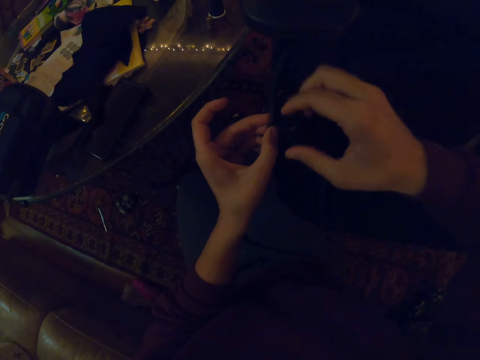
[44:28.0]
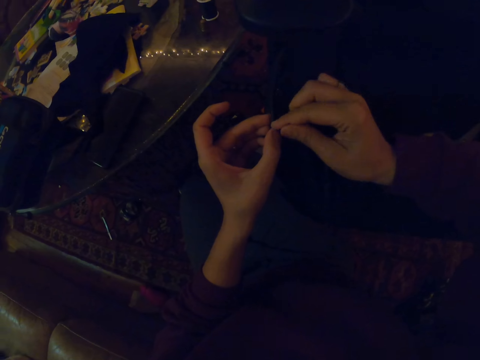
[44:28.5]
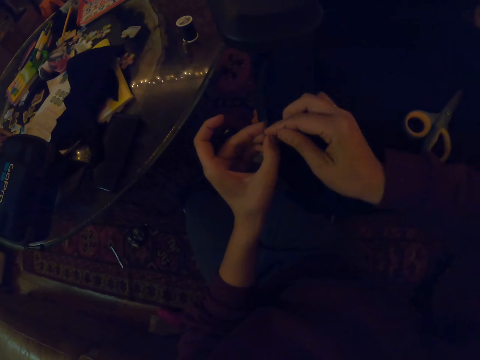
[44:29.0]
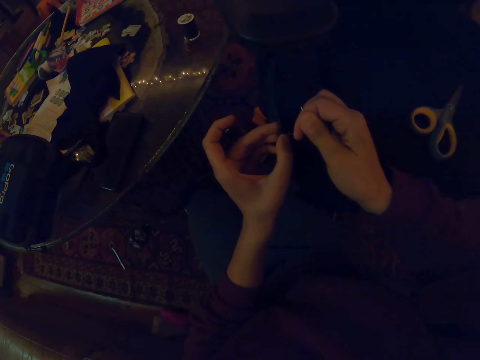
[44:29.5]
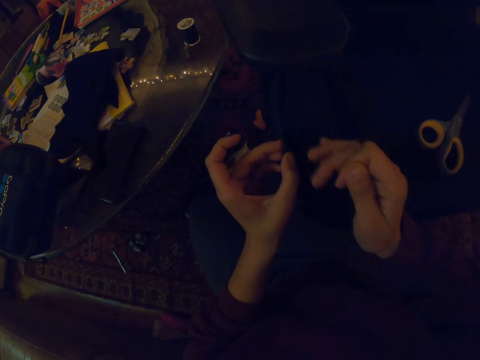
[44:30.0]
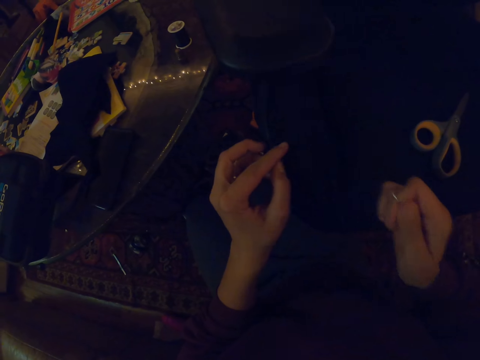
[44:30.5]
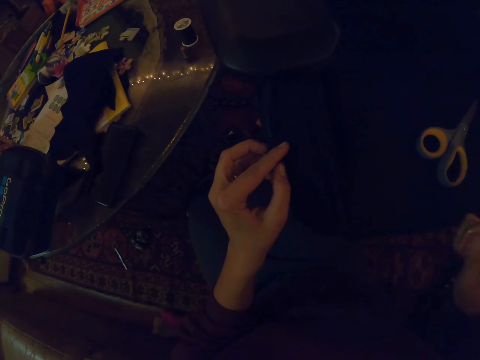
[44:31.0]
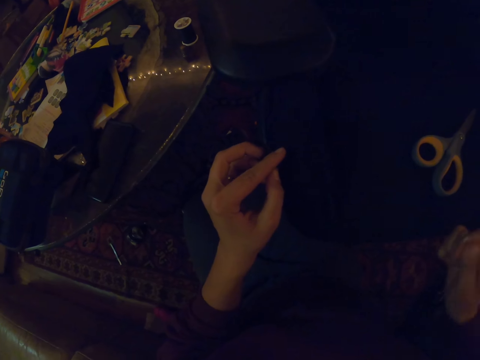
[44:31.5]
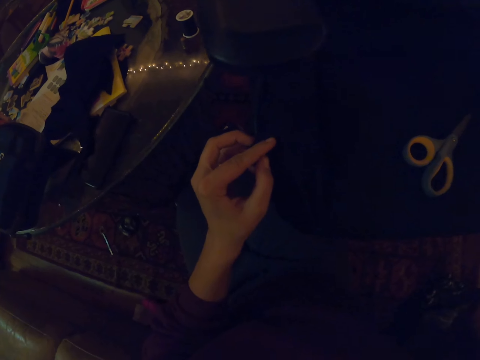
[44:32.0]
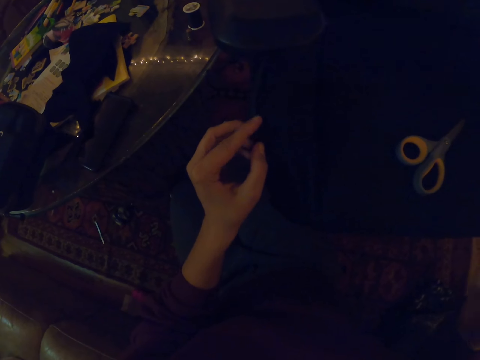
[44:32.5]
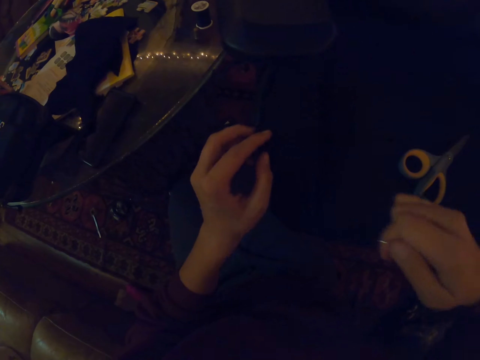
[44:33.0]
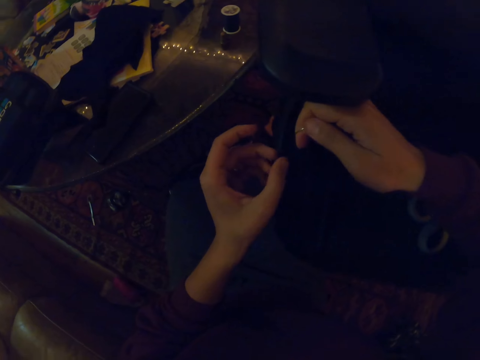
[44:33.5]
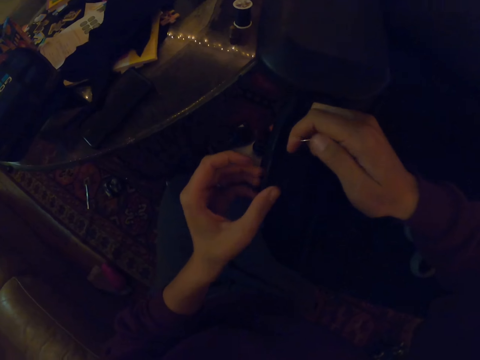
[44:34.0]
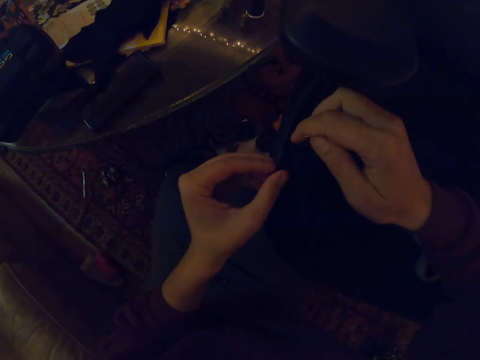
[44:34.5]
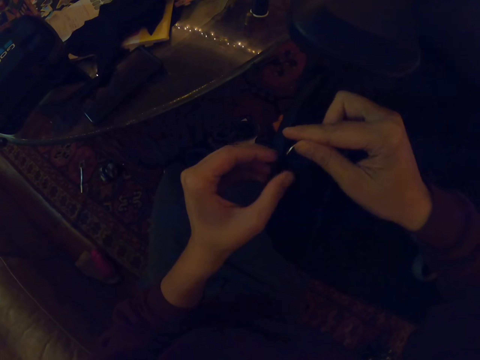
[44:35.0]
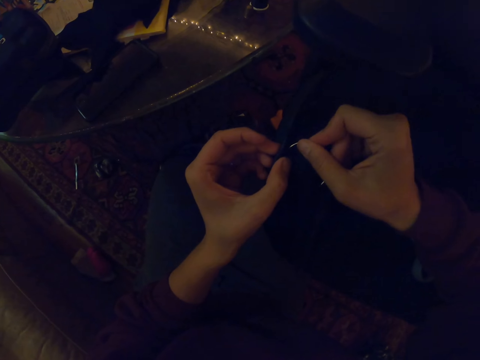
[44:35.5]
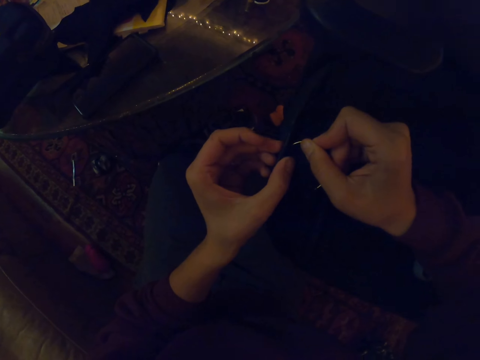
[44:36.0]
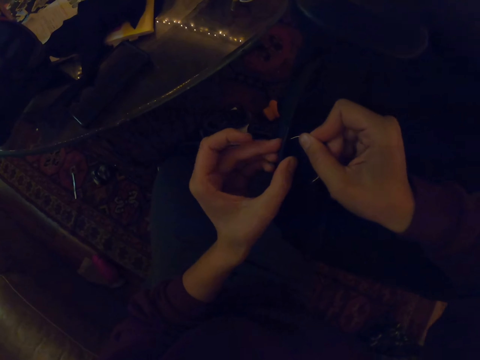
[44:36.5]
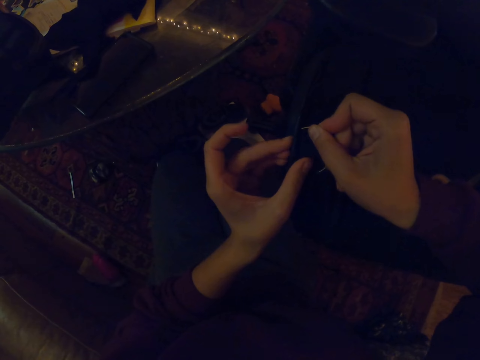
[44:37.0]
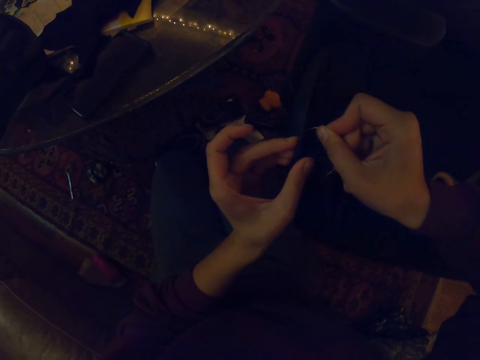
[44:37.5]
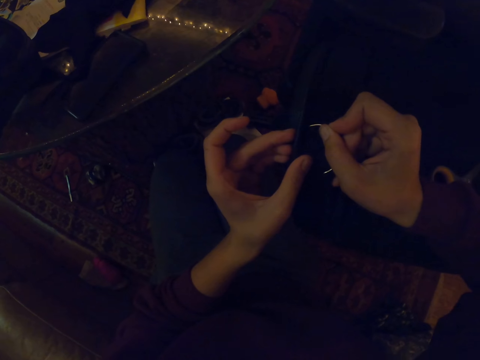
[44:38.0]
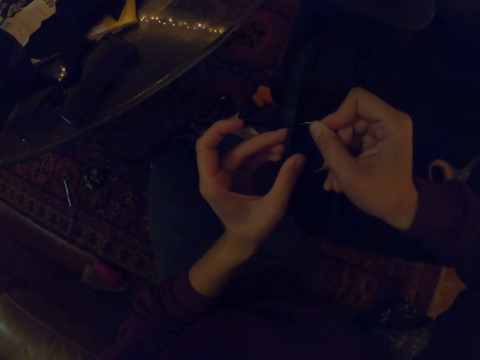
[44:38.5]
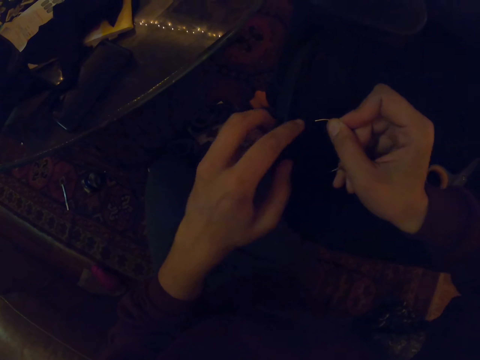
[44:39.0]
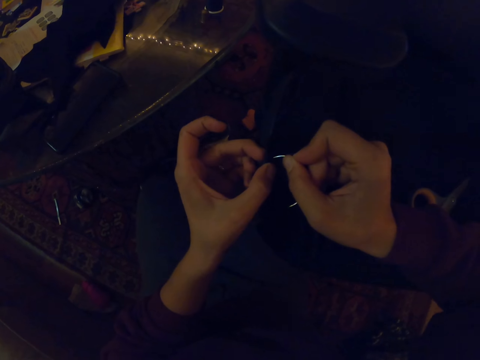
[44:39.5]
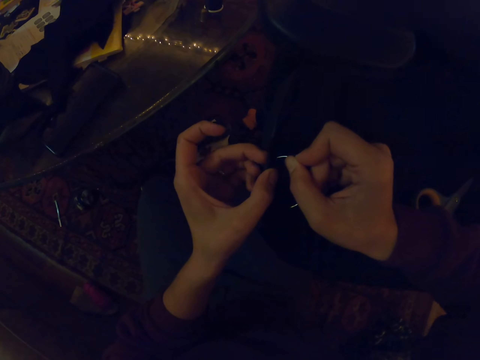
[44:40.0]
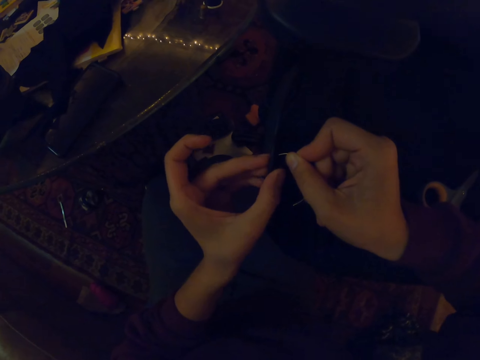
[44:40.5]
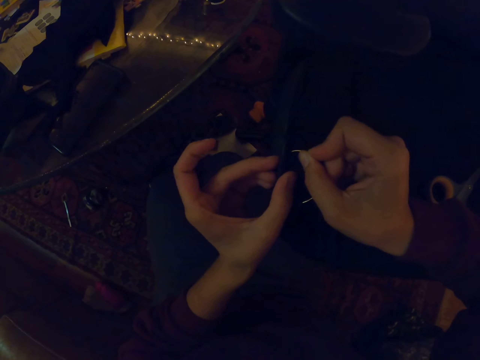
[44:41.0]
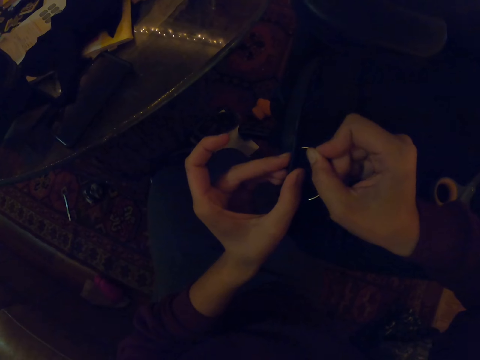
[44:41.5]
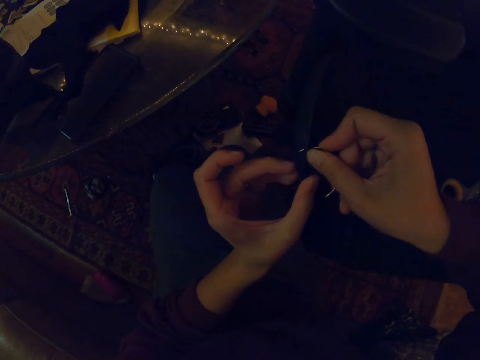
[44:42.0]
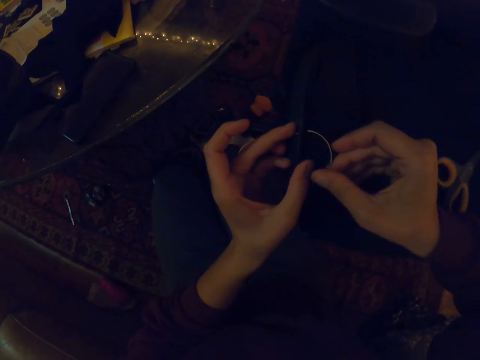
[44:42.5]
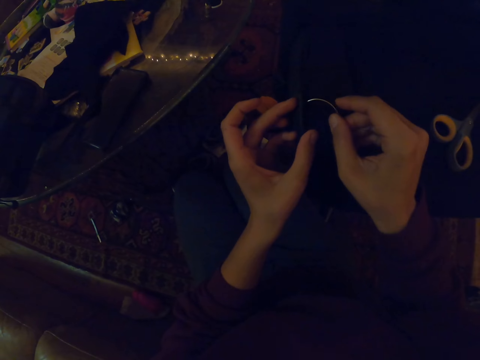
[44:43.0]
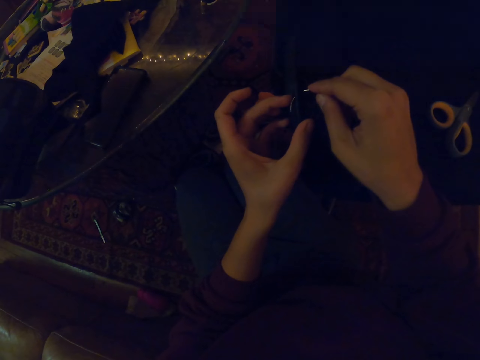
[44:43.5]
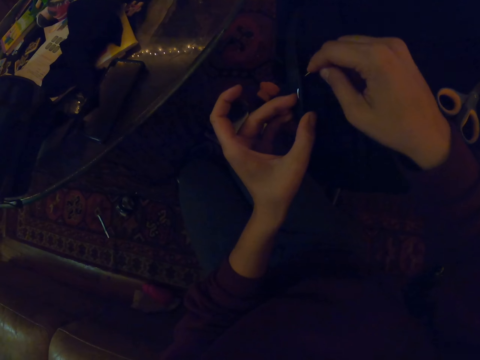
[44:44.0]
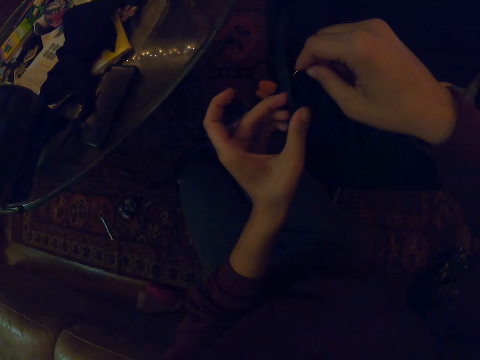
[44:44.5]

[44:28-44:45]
The camera wearer pulls the thread. They put the needle on the seat pad. They put the needle on the seat pad again.

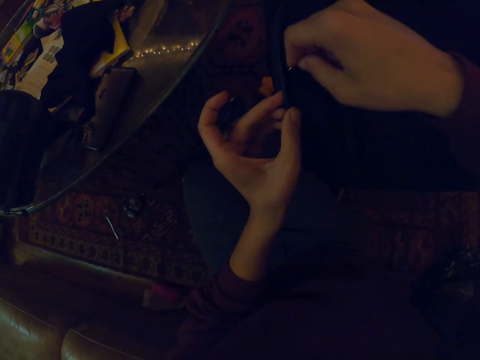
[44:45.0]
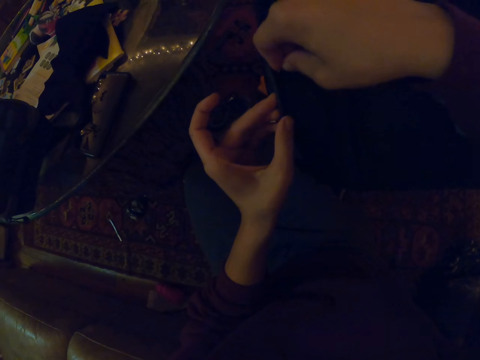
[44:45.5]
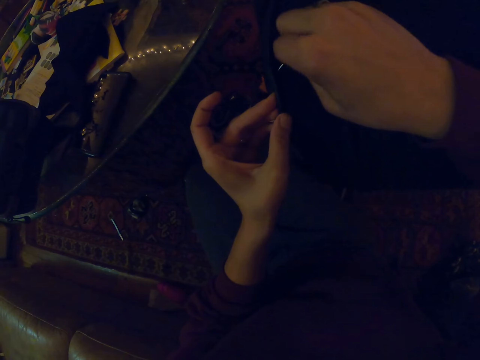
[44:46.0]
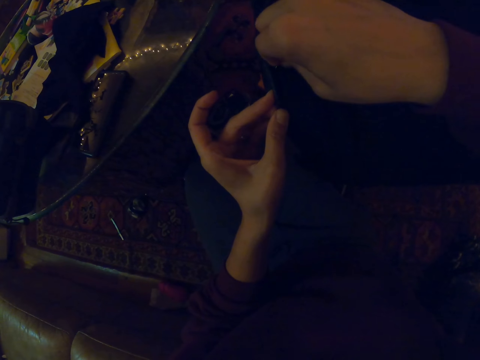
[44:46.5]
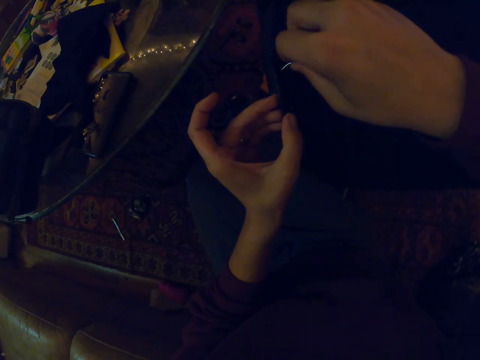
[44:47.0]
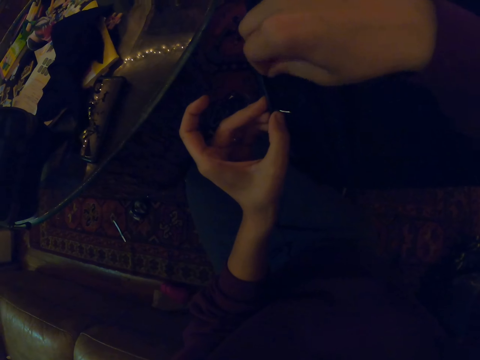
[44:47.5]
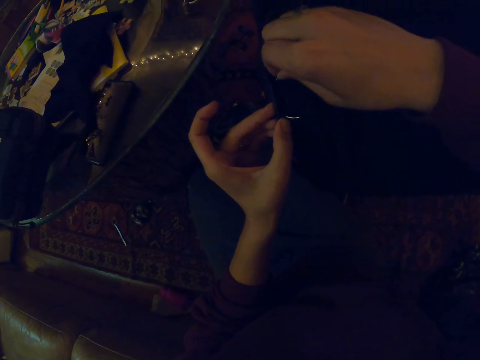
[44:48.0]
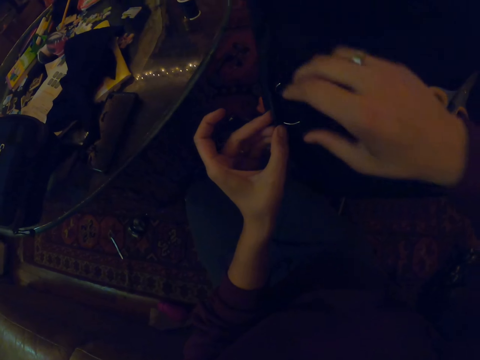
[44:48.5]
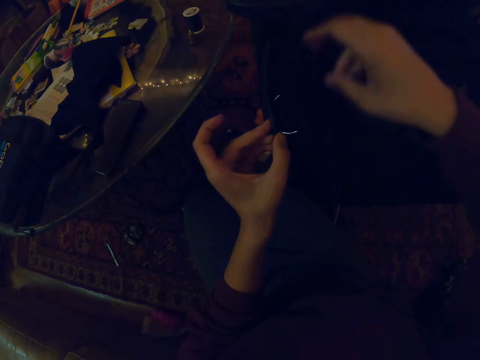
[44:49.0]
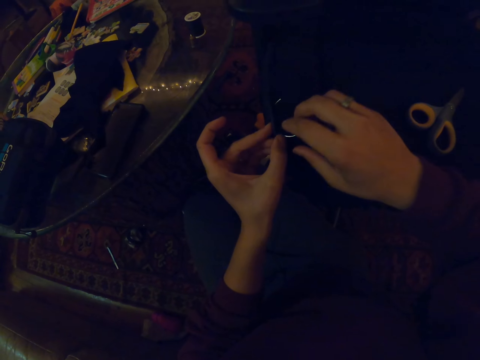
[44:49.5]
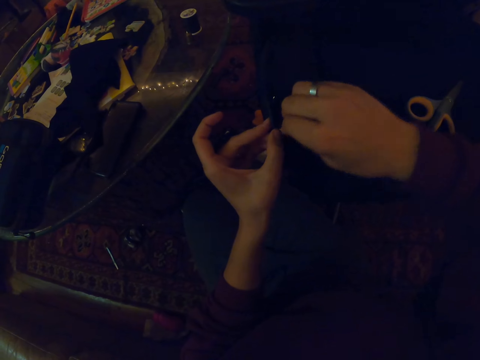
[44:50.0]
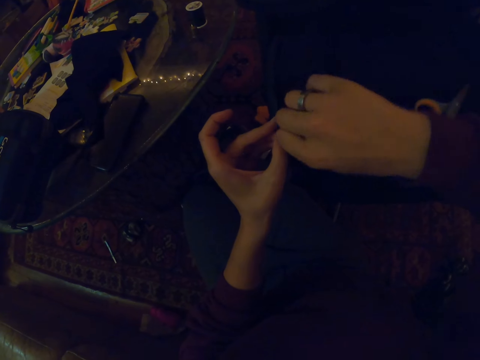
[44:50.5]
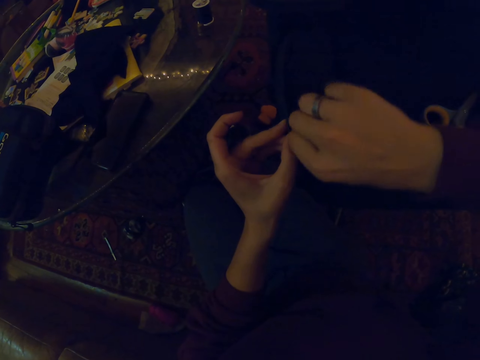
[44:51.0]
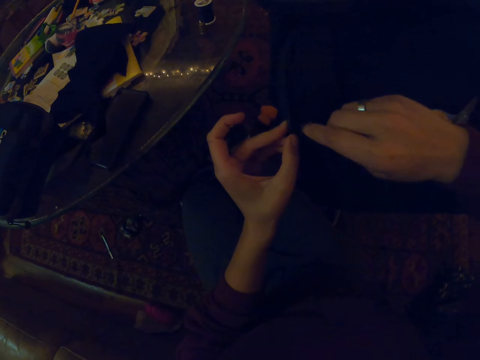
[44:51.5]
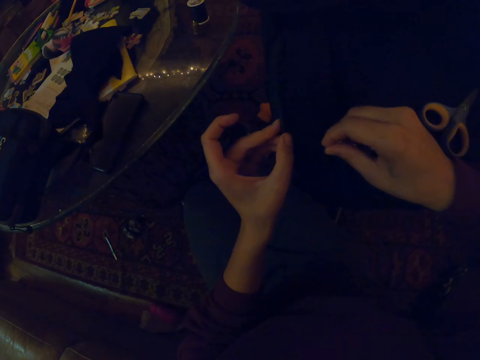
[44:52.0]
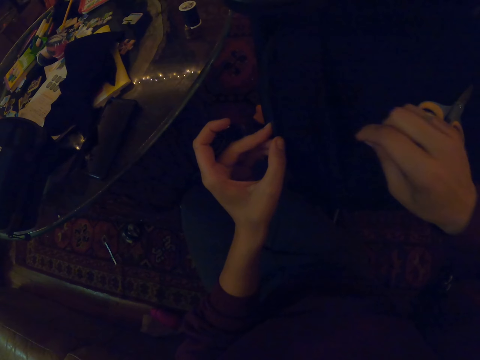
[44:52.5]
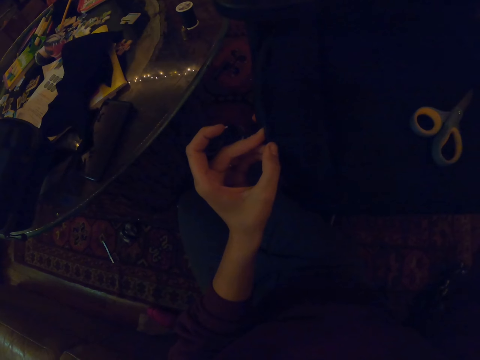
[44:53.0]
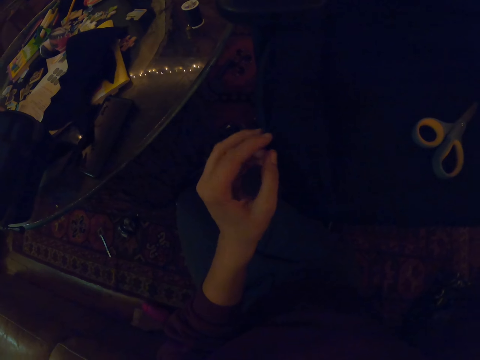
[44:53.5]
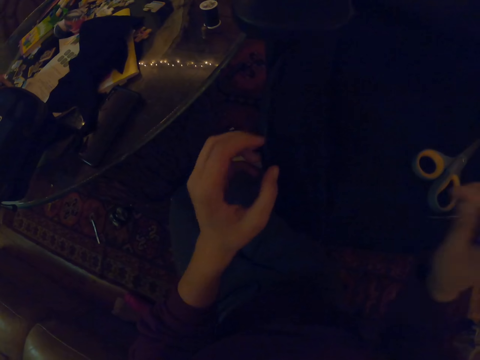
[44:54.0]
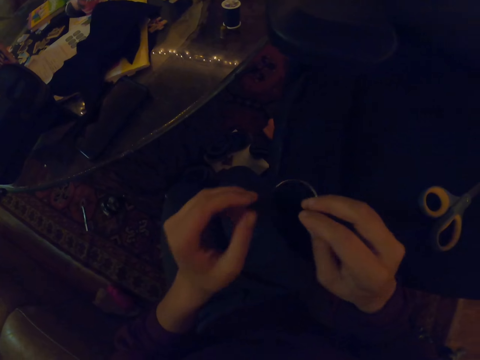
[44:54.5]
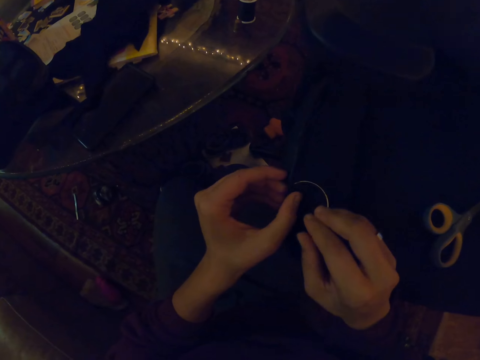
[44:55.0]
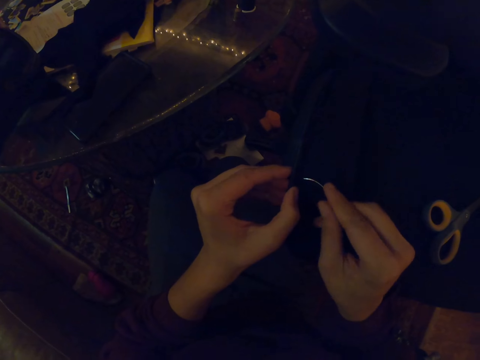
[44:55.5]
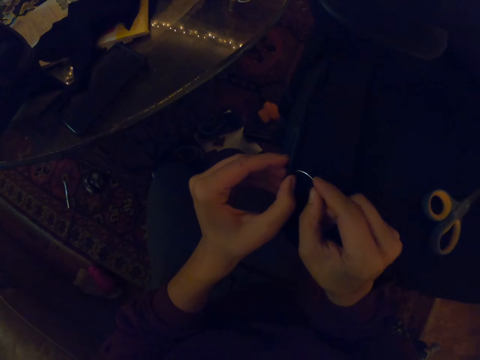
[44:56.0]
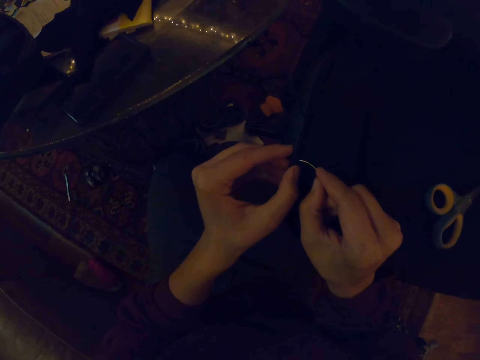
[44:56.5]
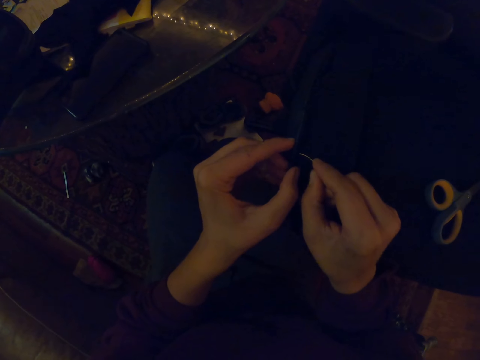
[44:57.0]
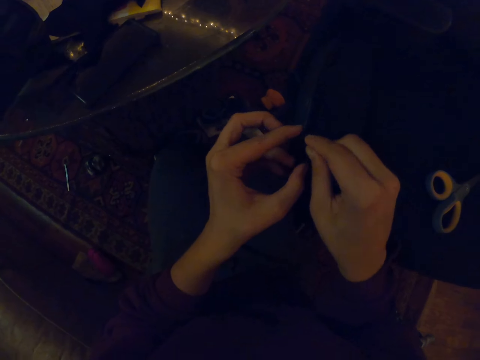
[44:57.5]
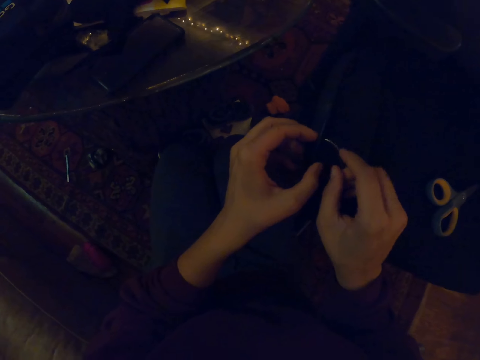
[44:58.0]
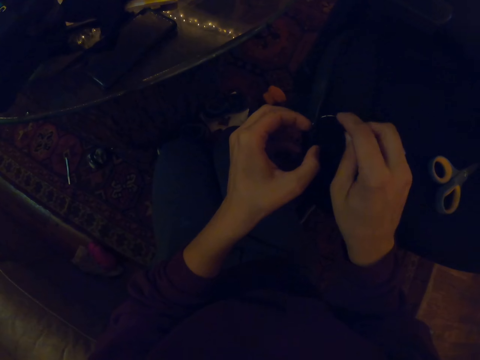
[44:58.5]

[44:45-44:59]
The camera wearer pulls the thread. They put the needle on the seat pad.
